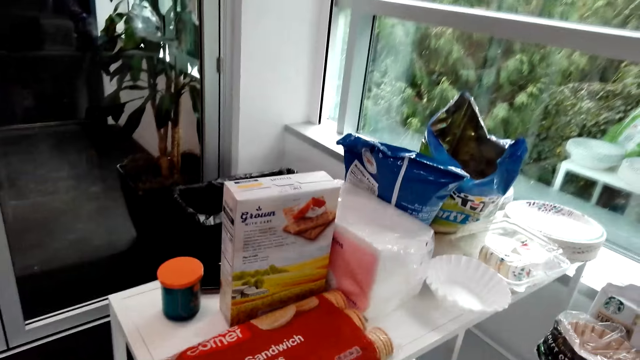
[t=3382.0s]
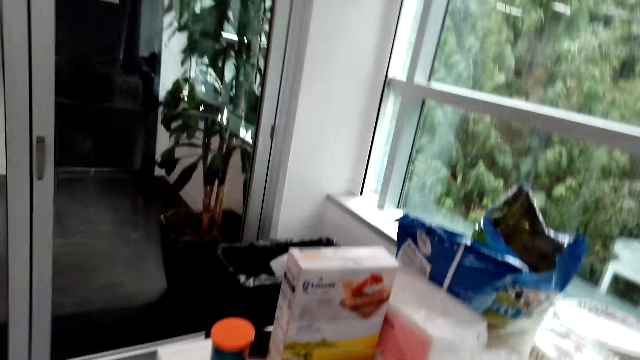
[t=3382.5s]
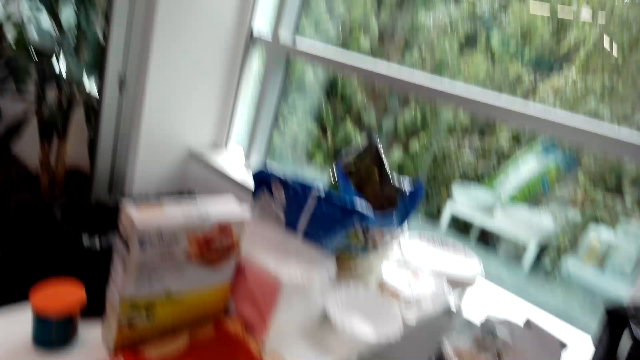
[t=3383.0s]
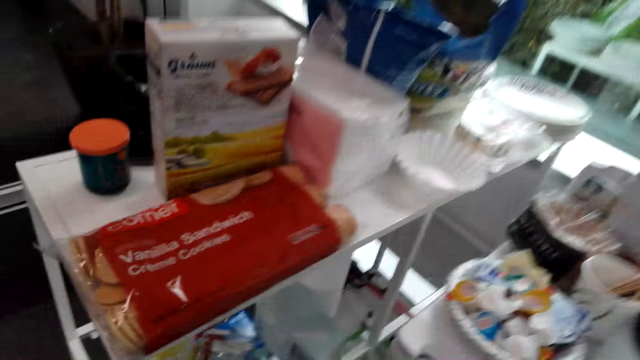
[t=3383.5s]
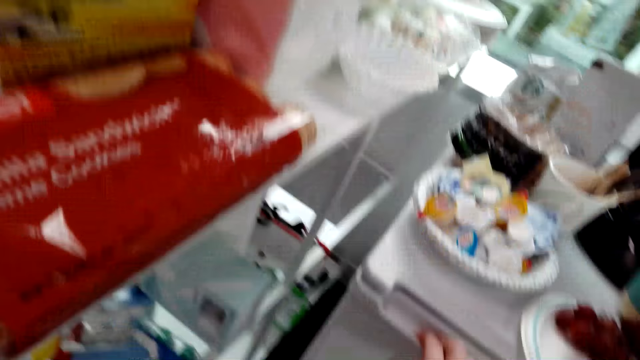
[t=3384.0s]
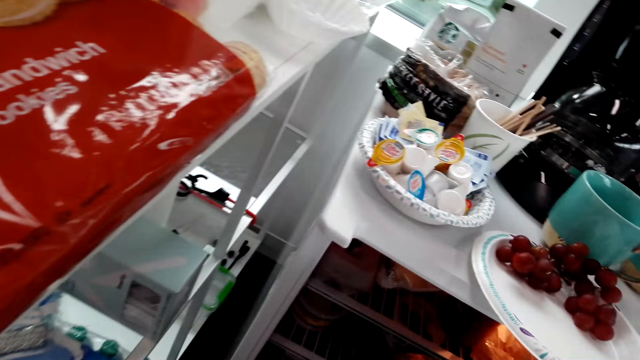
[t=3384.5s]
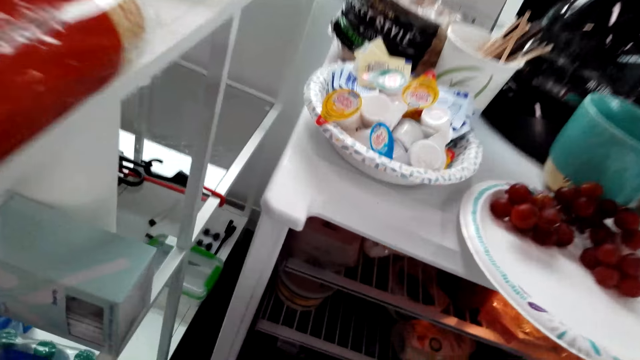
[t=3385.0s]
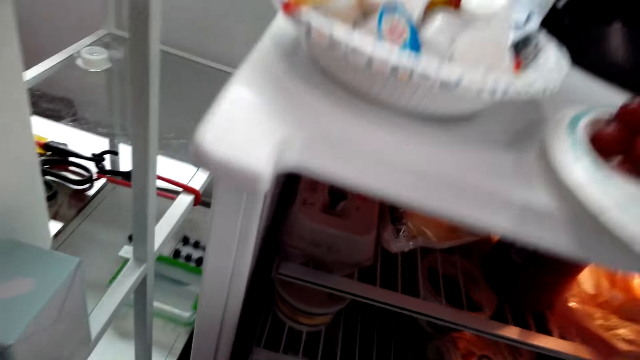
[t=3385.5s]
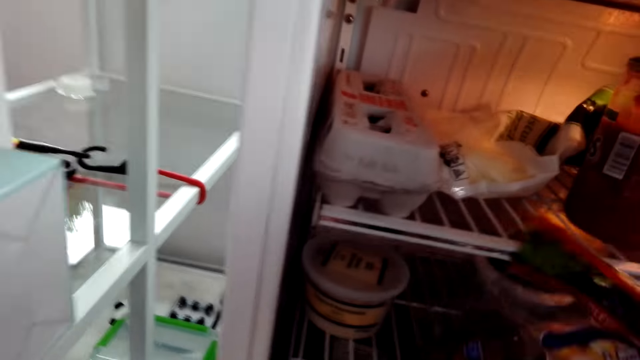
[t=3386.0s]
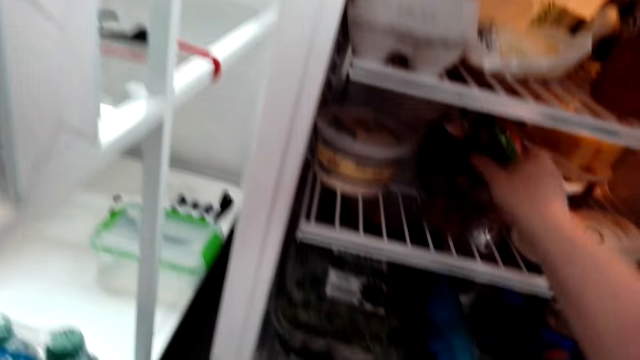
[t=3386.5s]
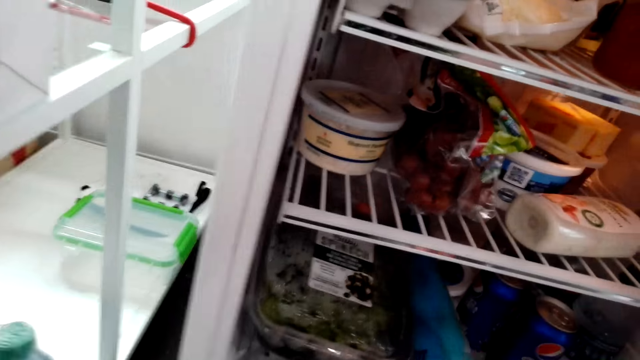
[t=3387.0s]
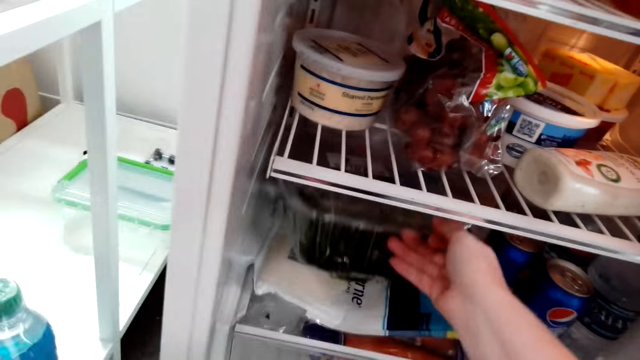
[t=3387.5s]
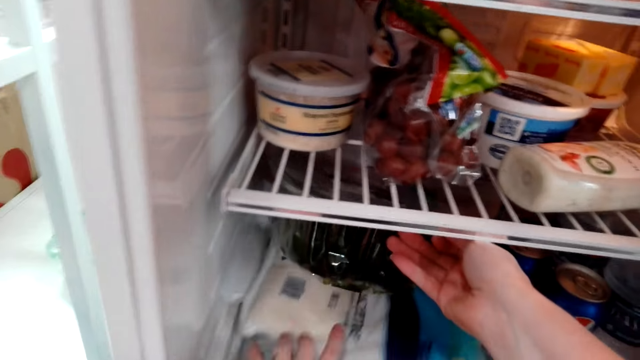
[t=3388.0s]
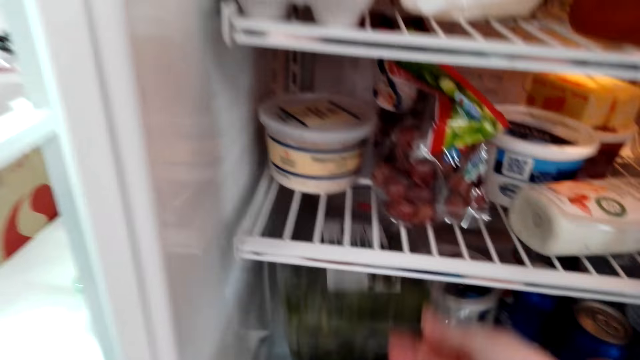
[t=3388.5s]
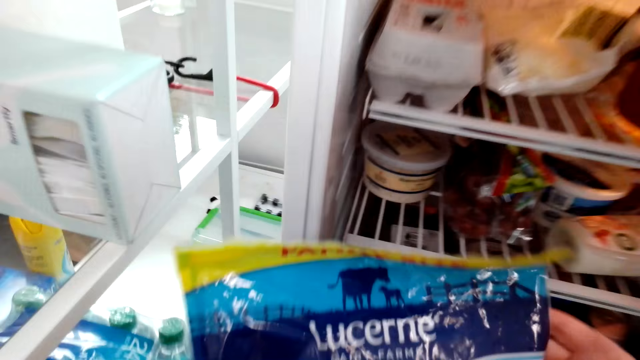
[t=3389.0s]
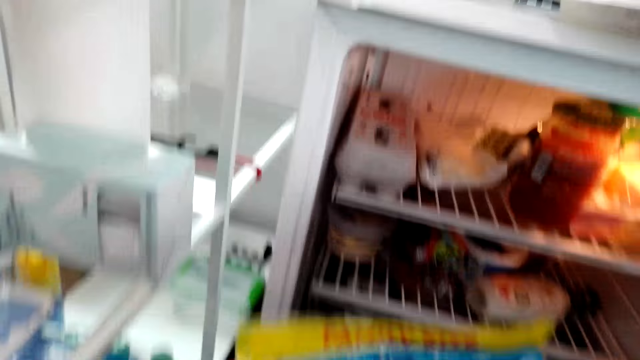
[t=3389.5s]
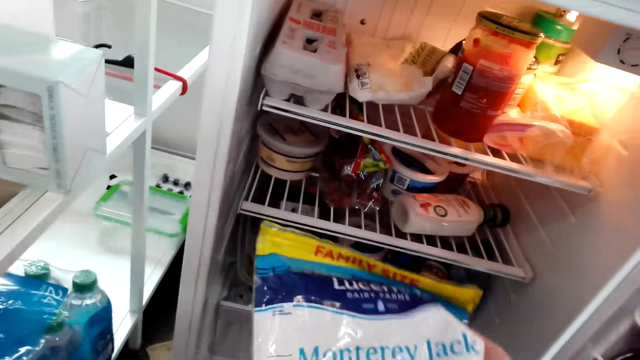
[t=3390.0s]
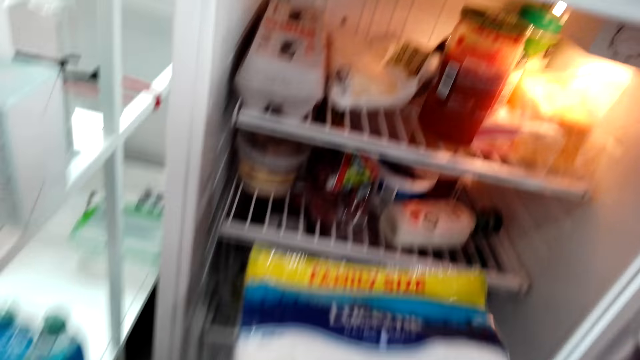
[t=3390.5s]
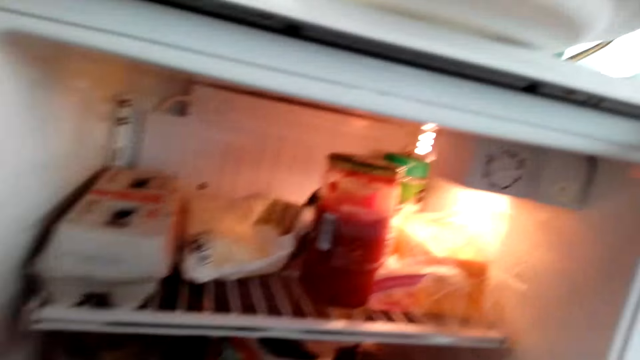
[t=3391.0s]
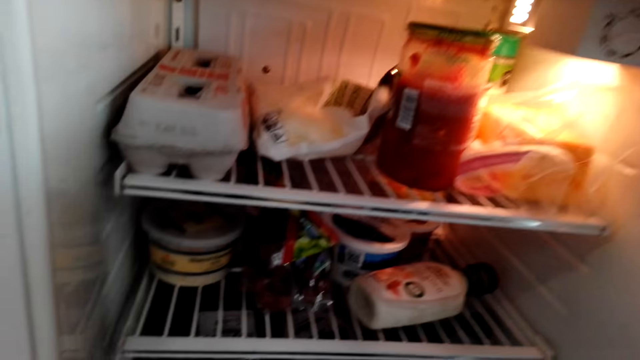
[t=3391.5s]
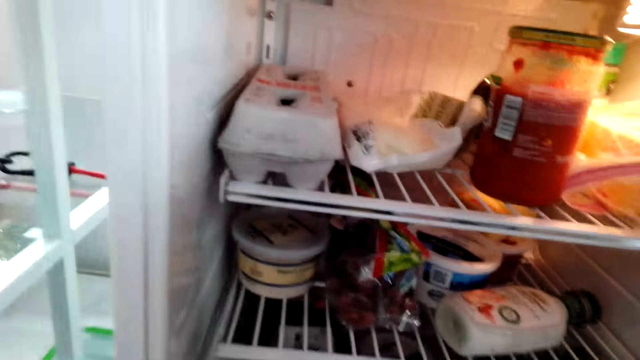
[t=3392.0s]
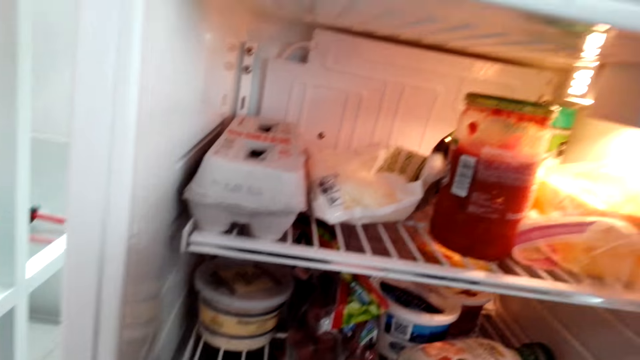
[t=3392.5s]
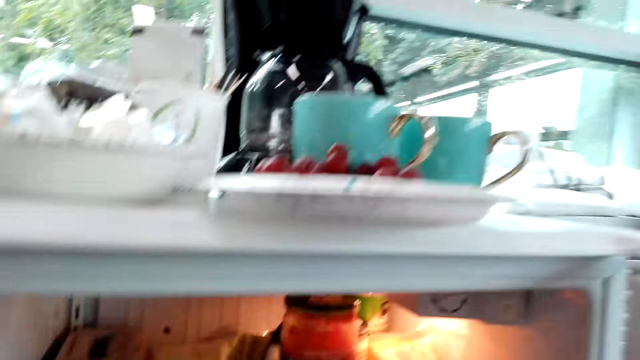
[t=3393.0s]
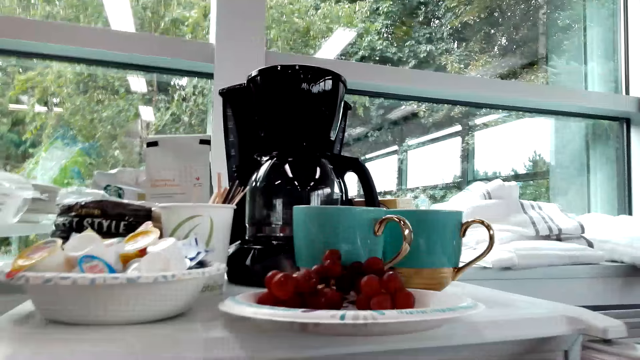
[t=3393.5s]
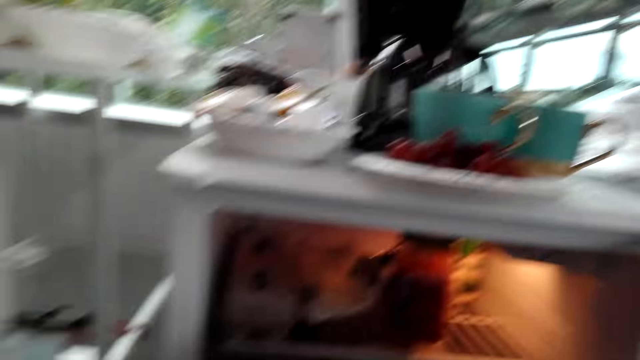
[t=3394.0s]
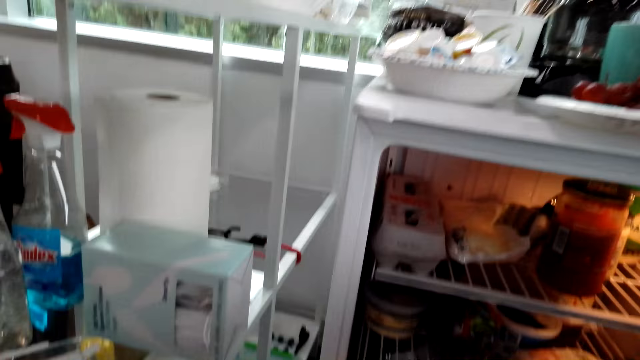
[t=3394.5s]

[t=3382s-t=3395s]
The camera wearer opens the fridge. They put the sachet in the fridge. They lift up something. They pick up the packet of lucerne. They do something.

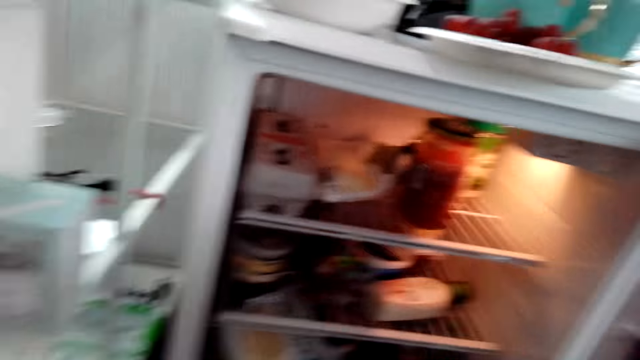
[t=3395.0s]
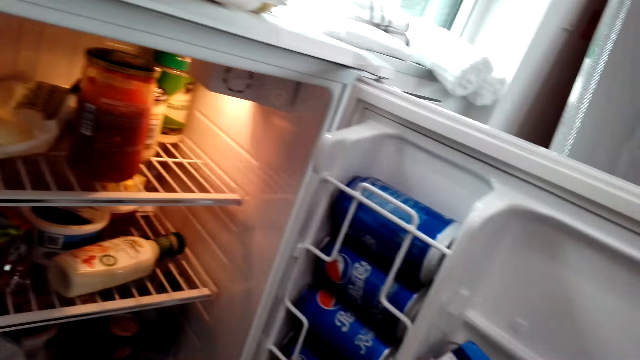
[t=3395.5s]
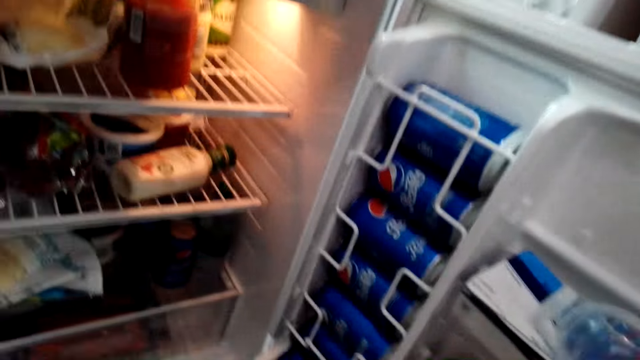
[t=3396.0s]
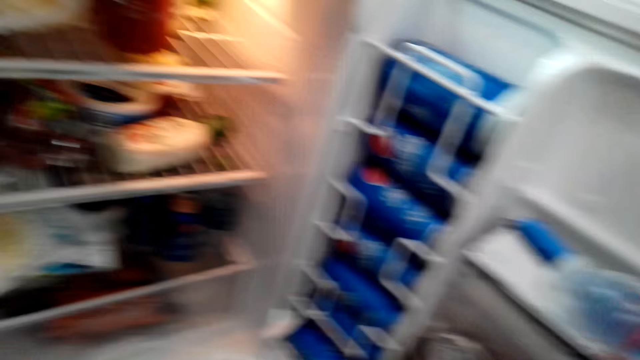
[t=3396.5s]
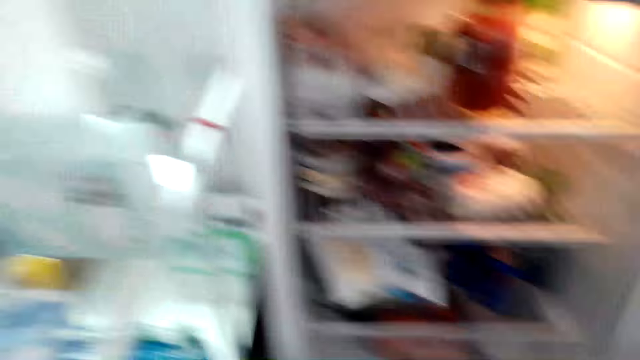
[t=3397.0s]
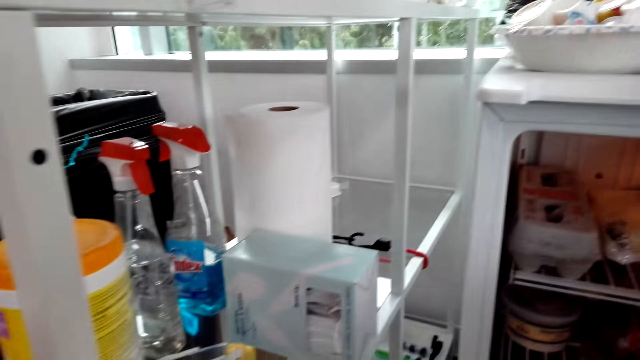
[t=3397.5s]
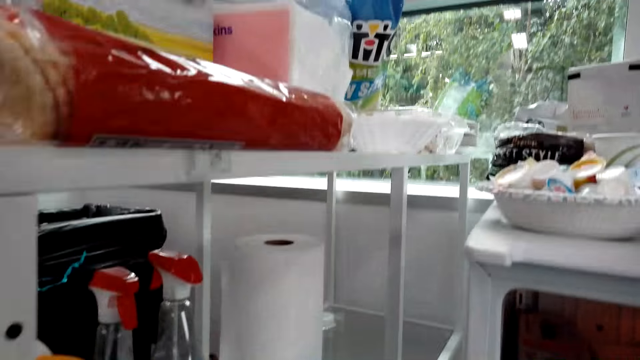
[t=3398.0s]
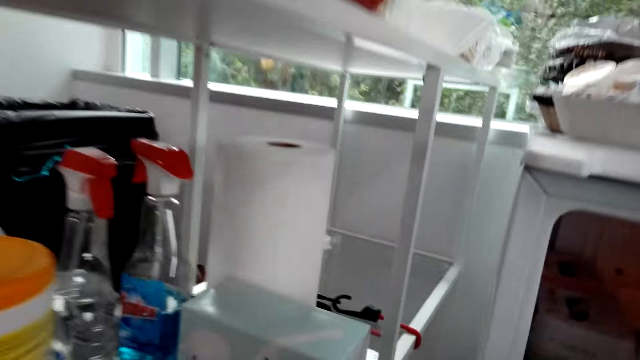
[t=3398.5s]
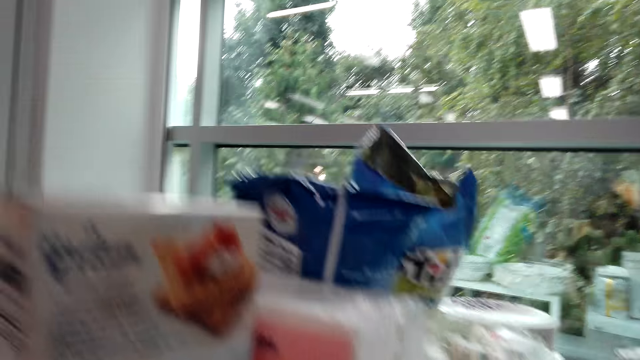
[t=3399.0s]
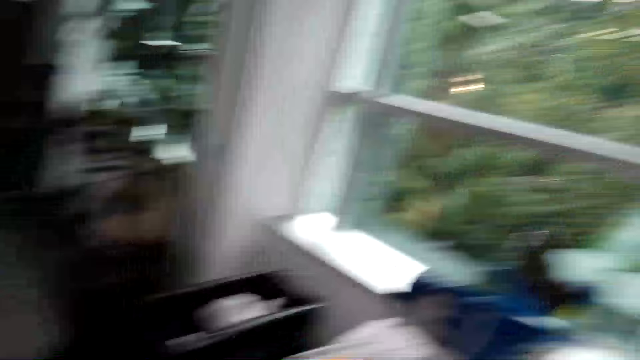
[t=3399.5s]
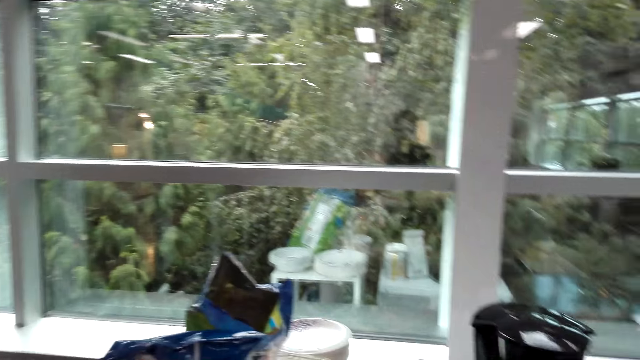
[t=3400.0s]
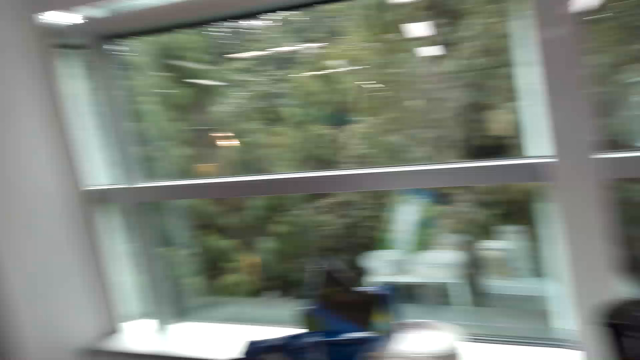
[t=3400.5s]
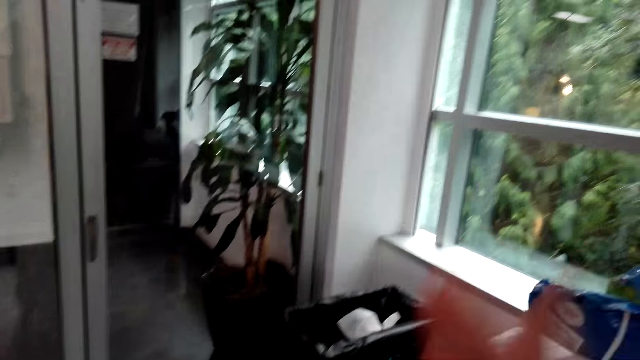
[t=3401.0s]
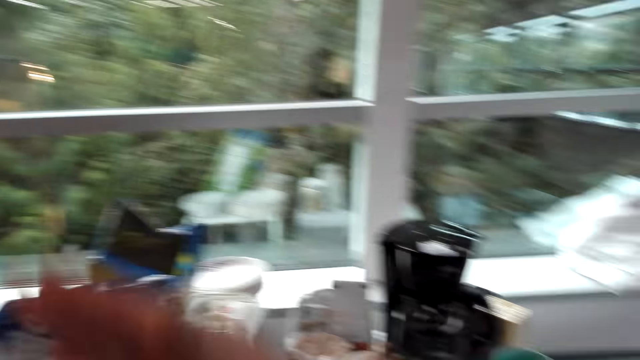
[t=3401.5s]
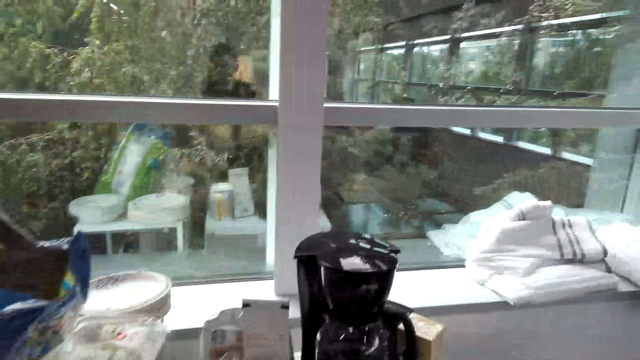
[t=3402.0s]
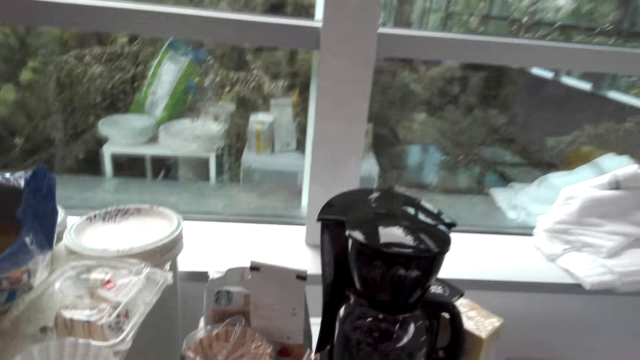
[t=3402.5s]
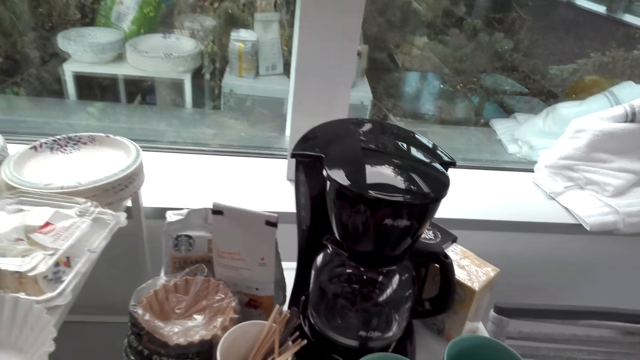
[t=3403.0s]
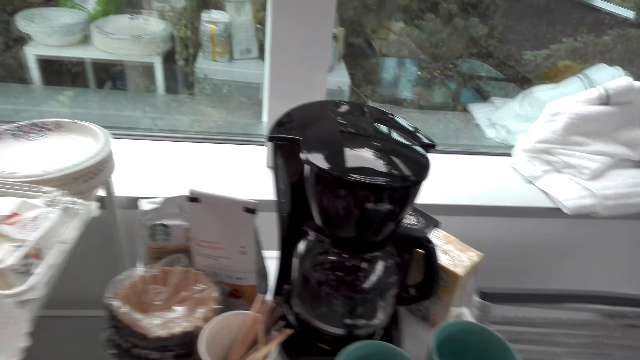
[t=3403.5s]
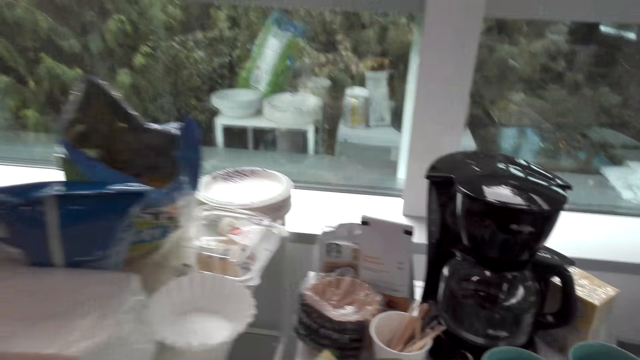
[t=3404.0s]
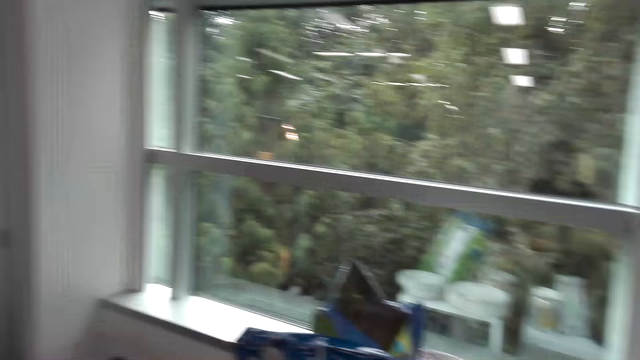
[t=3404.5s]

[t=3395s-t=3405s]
The camera wearer looks around. They do something. They talk with a man.
